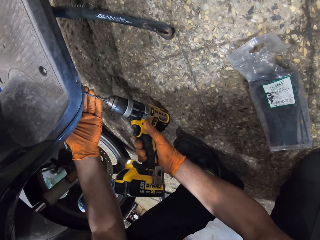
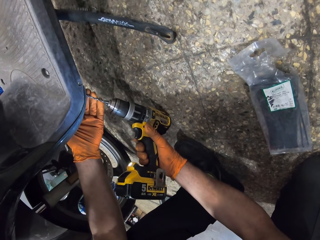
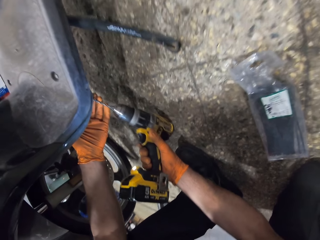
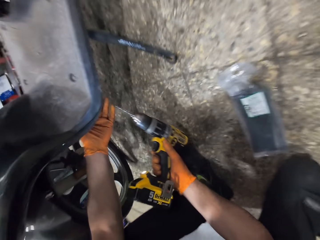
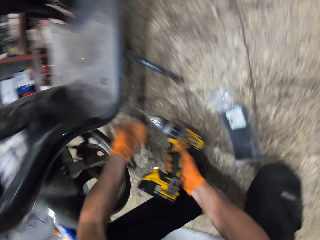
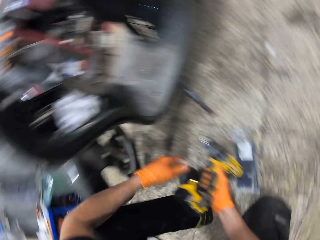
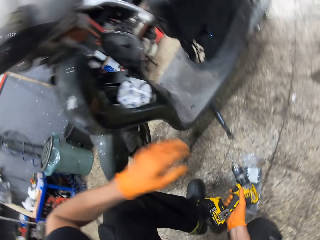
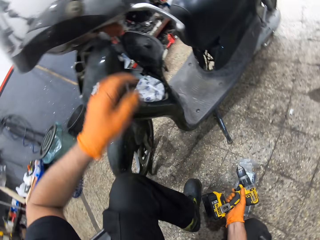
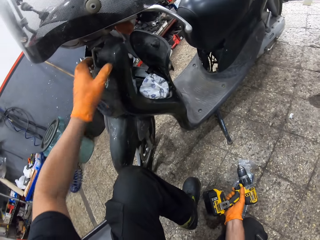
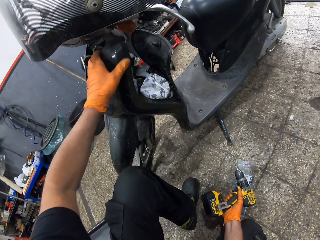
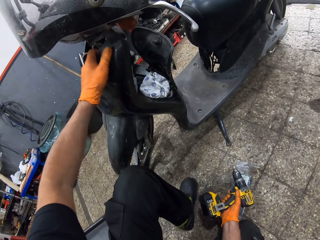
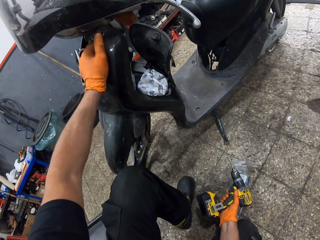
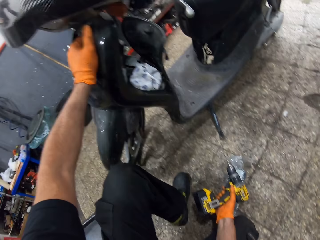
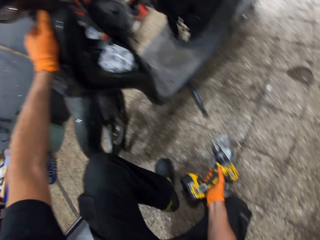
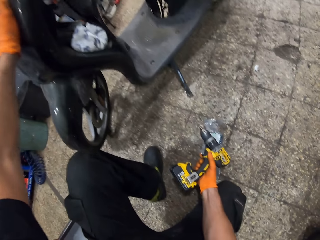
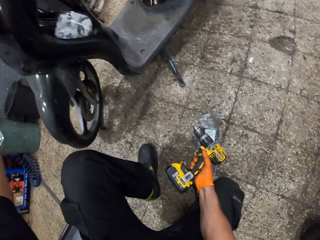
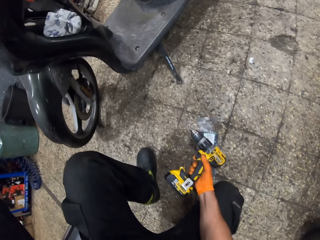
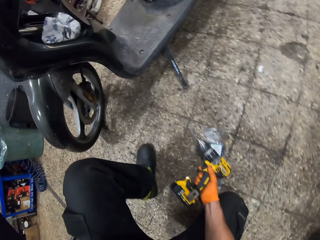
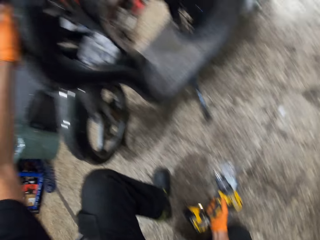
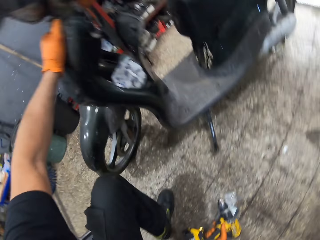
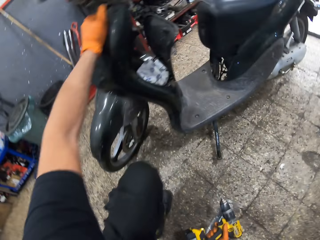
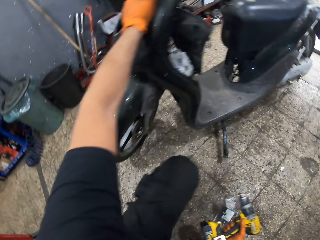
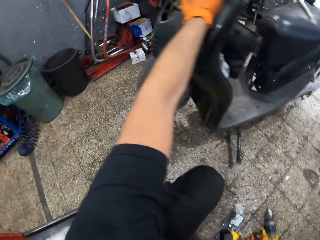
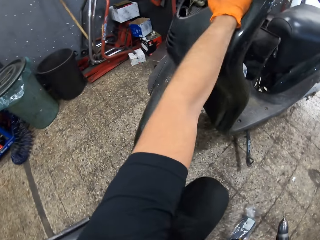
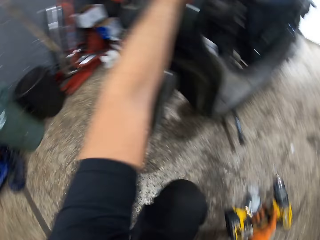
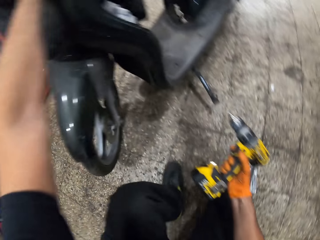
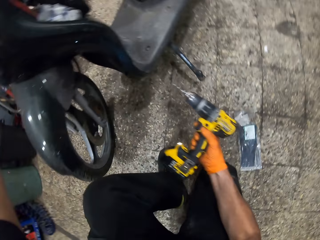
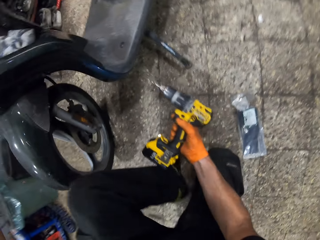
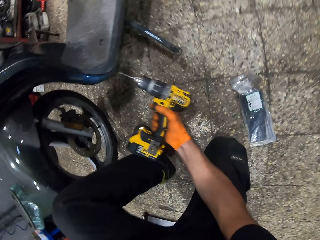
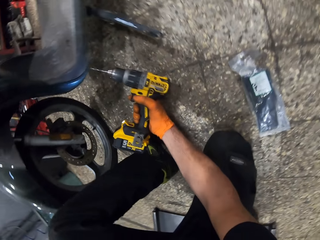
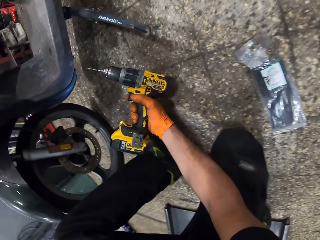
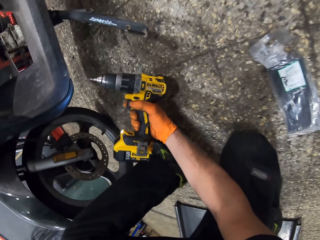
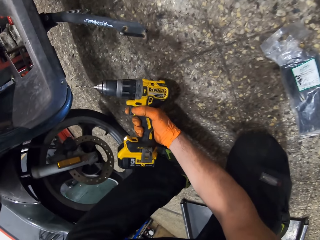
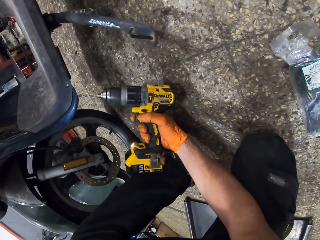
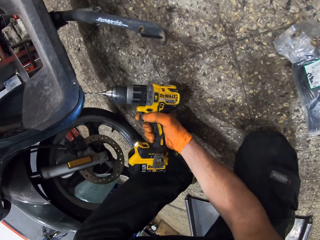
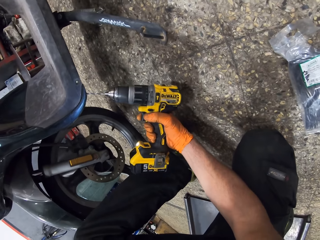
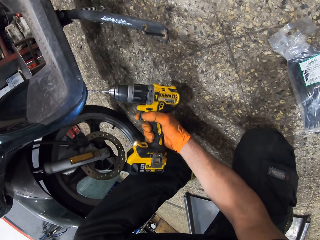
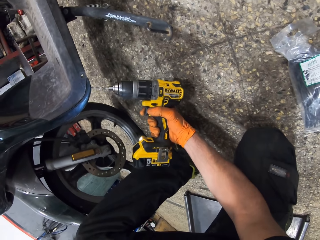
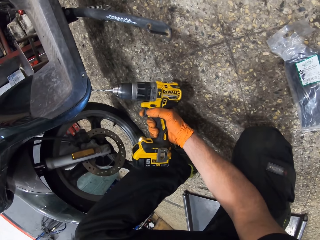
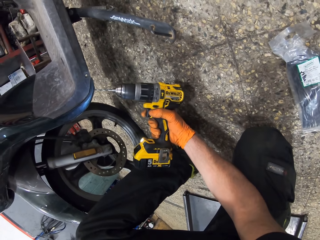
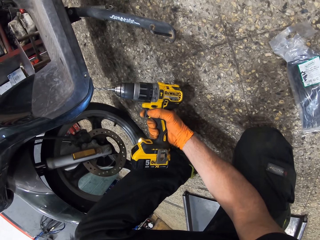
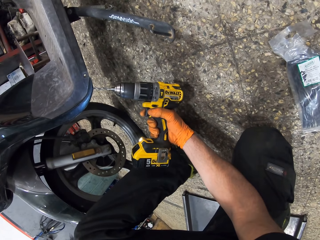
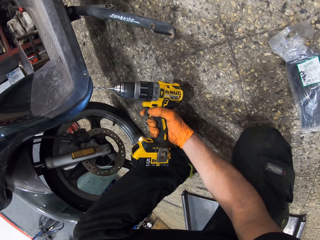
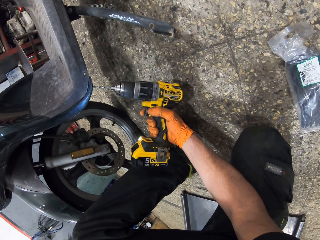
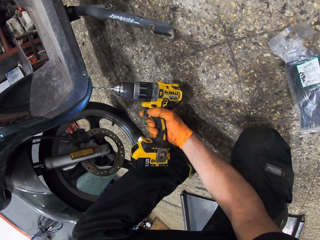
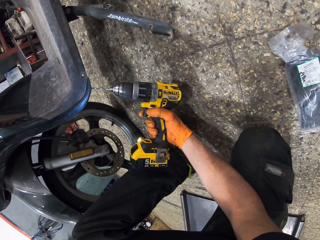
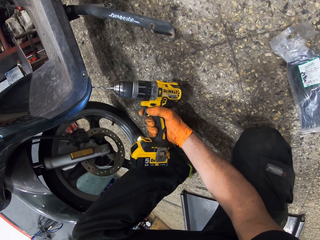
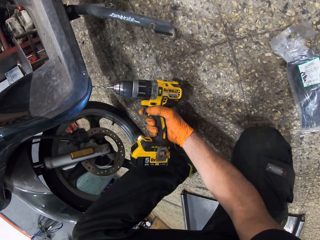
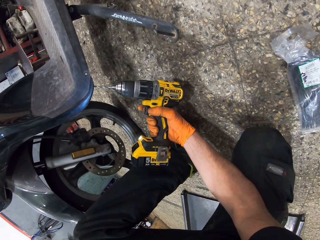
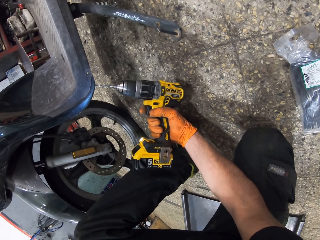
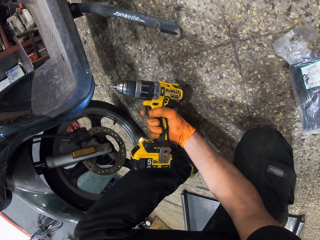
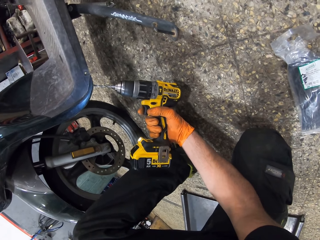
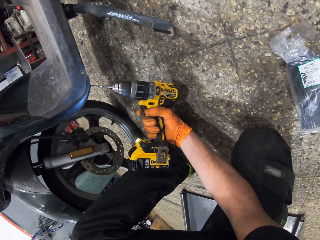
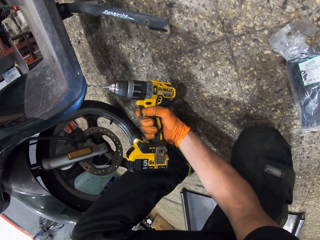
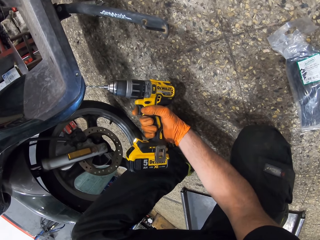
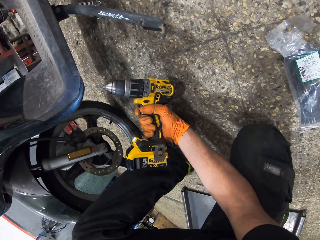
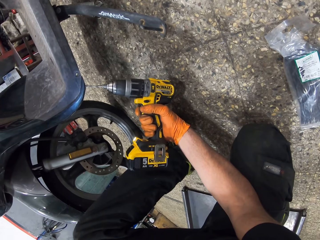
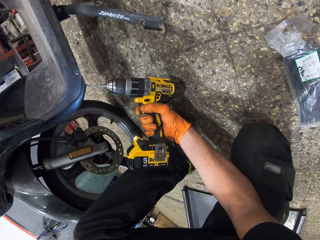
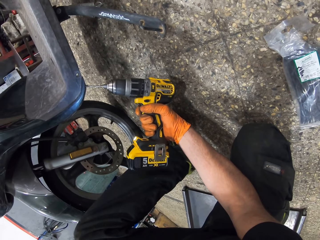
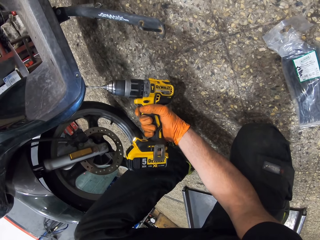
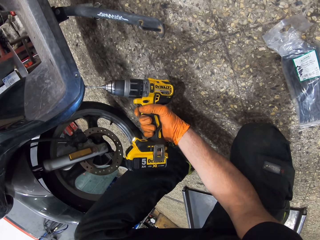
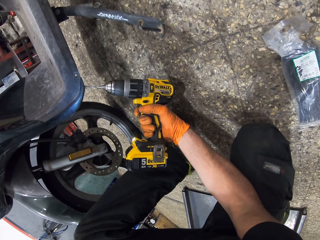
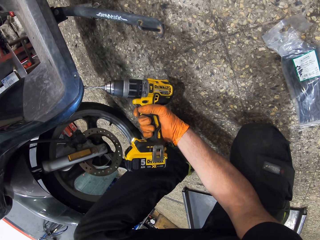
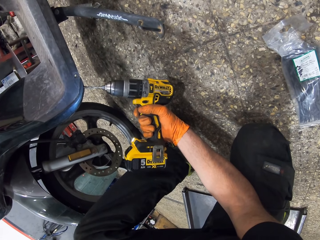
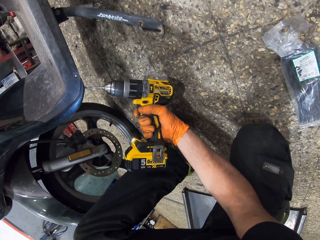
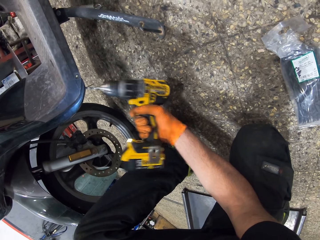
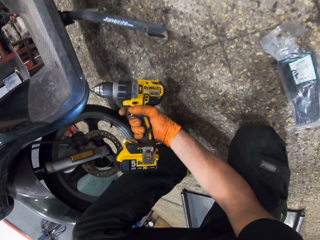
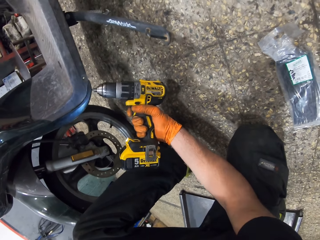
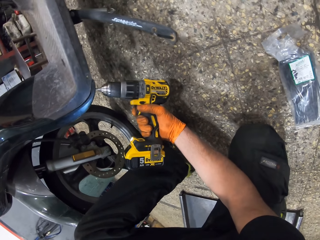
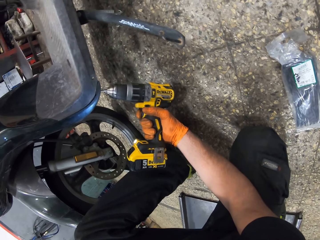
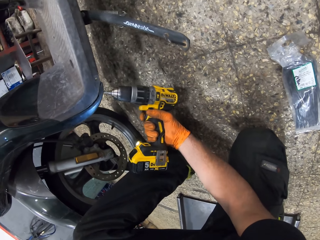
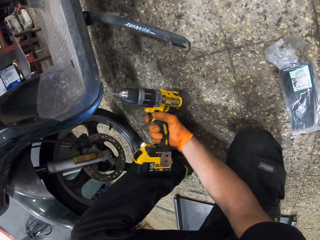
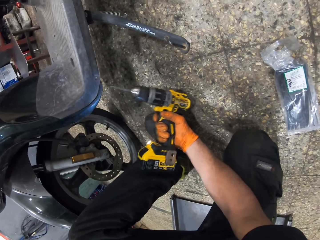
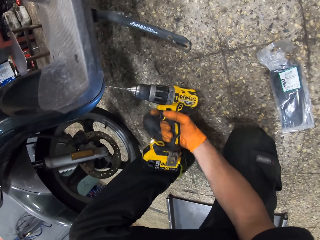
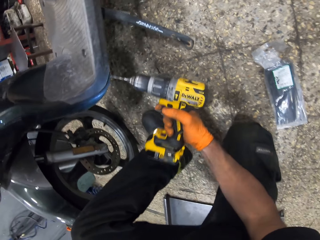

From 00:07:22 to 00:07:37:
The camera wearer positions the drill on the motorbike. They move the scooter motorcycle. They touch the motorbike. They touch the scooter motorcycle's front cover with the impact drill. They position the drill on the motorbike. They drill holes in the scooter motorcycle with the impact drill.

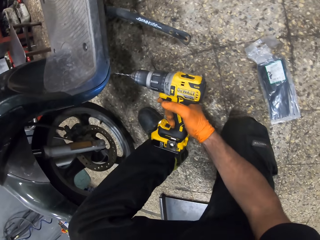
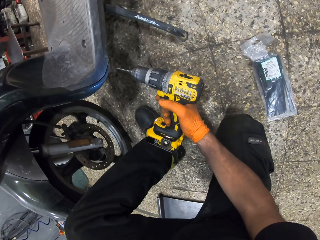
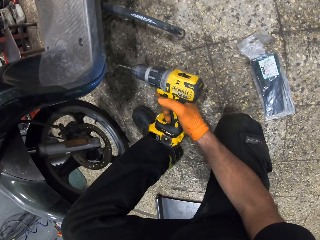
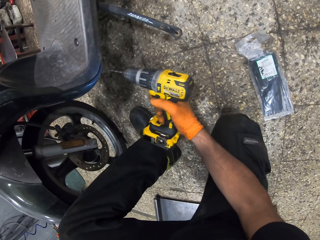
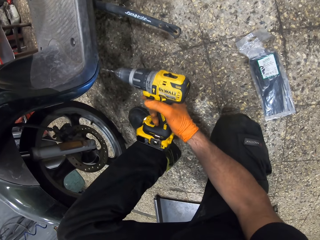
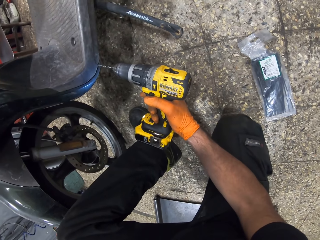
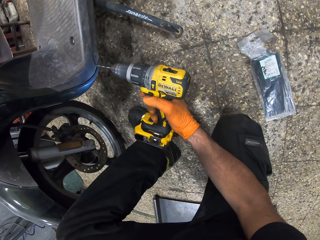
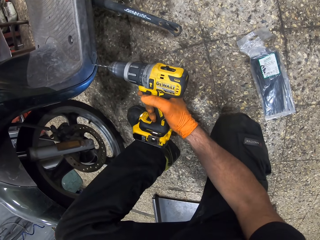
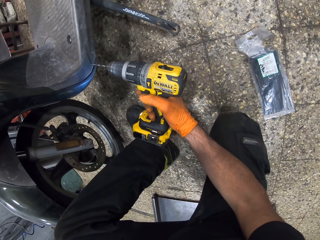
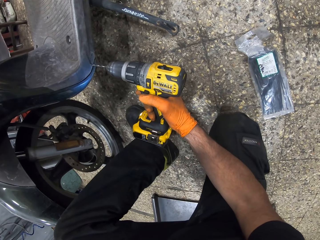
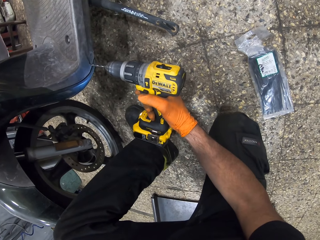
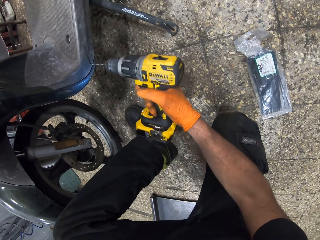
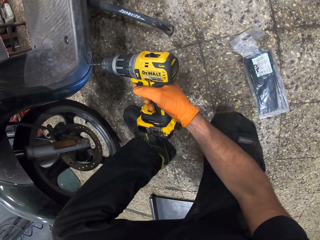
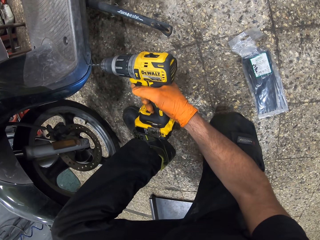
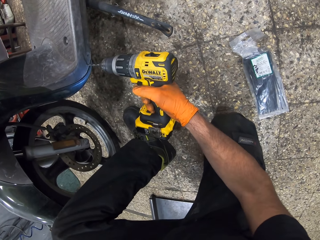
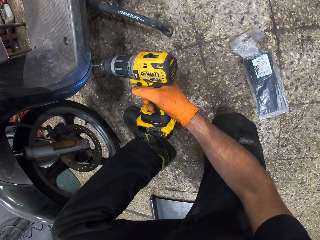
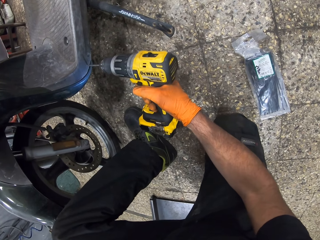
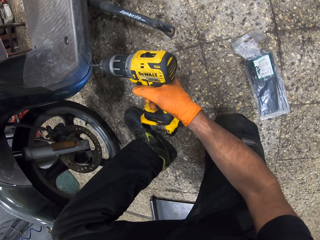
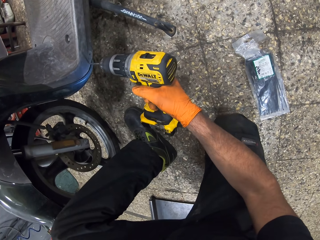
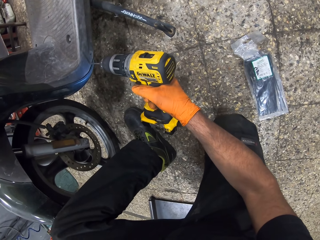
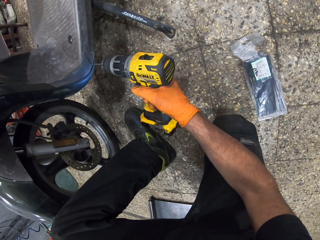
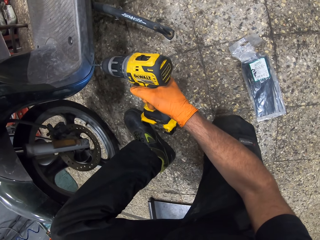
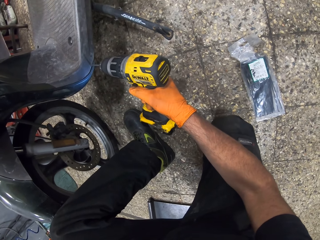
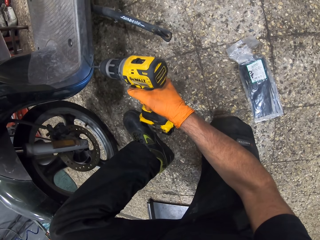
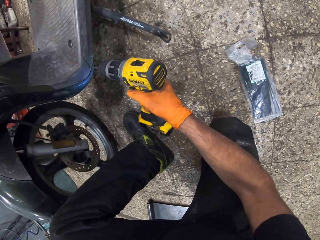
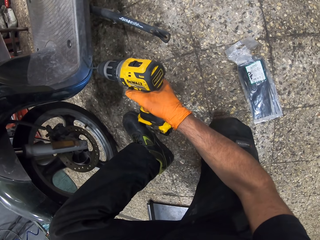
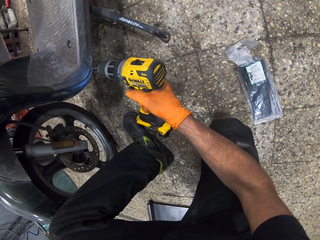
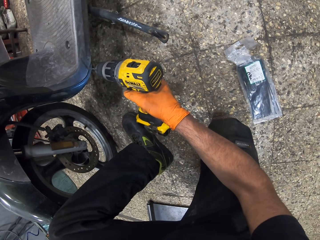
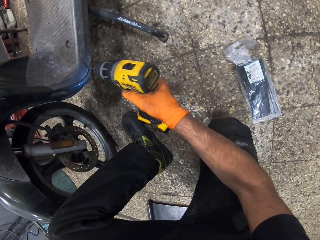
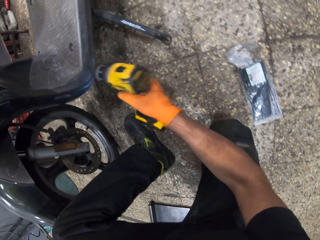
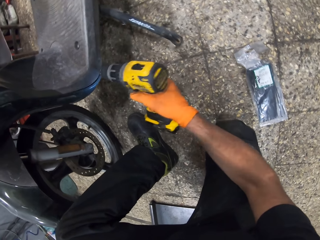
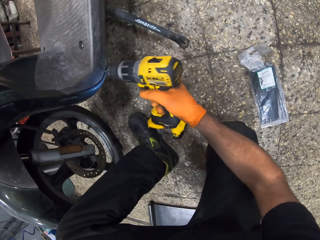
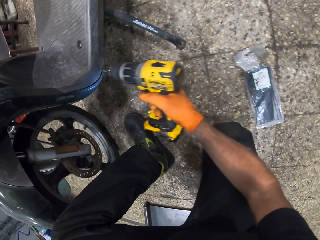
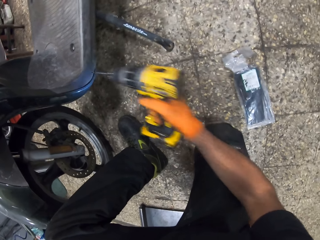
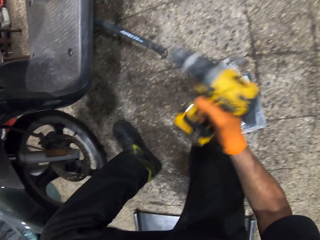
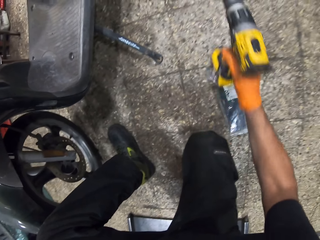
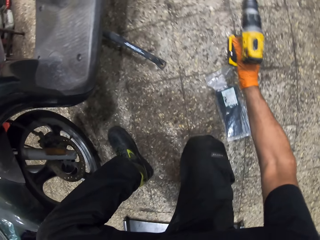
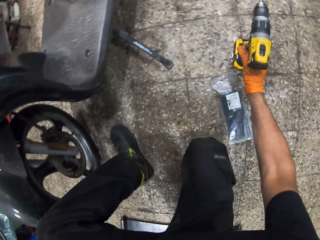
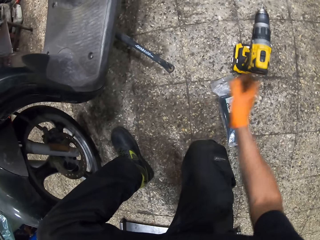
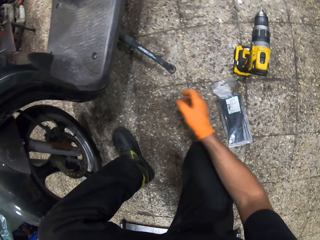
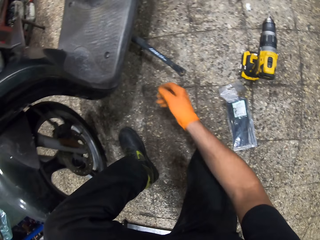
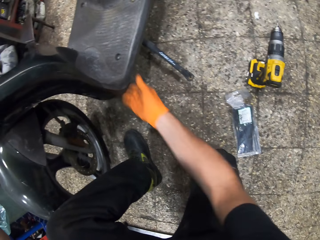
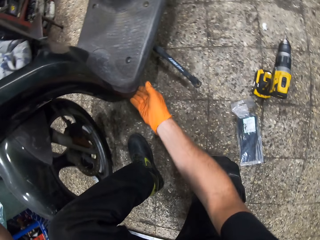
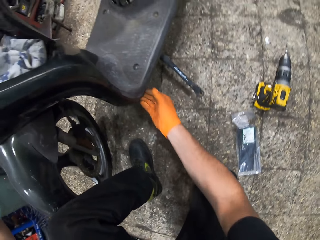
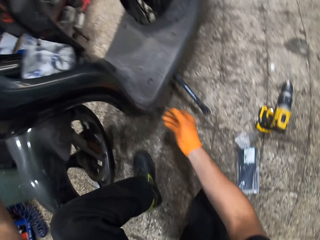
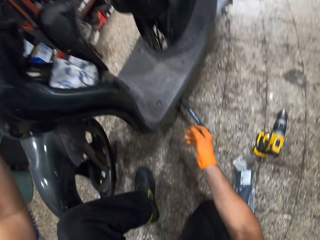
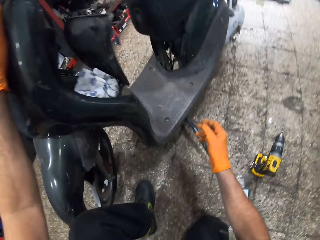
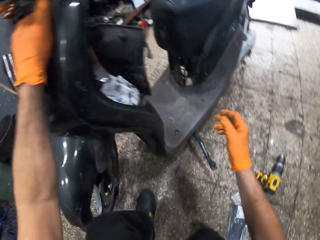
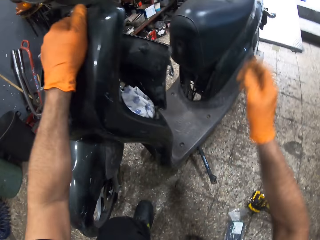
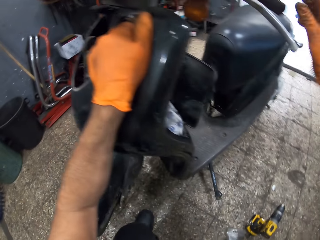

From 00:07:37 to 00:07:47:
The camera wearer drops the impact drill on the ground. He touches the scooter motorcycle with his right hand.
